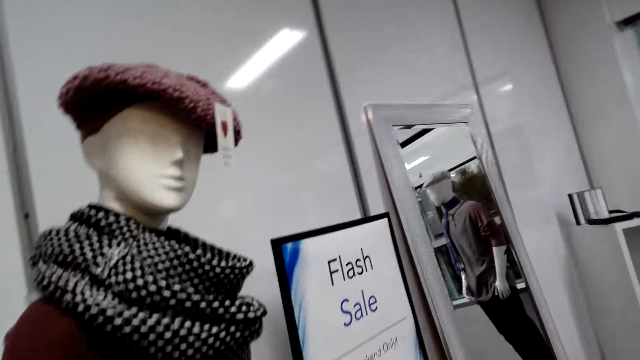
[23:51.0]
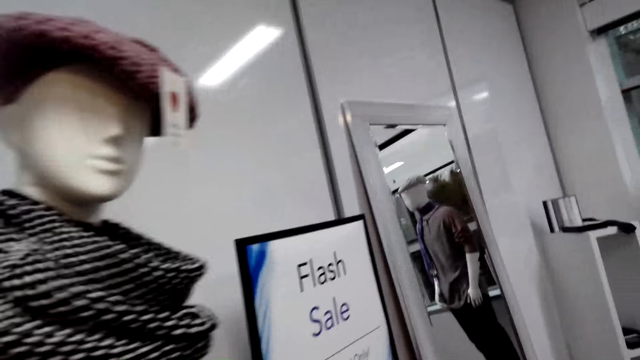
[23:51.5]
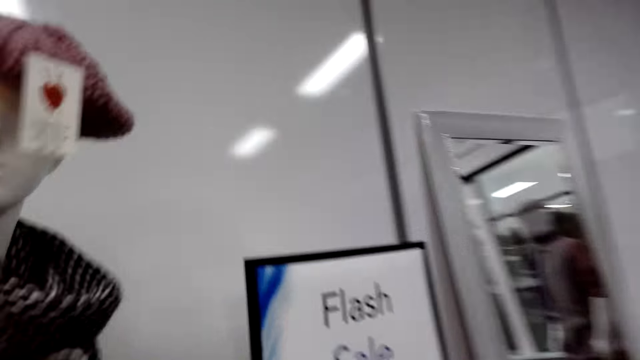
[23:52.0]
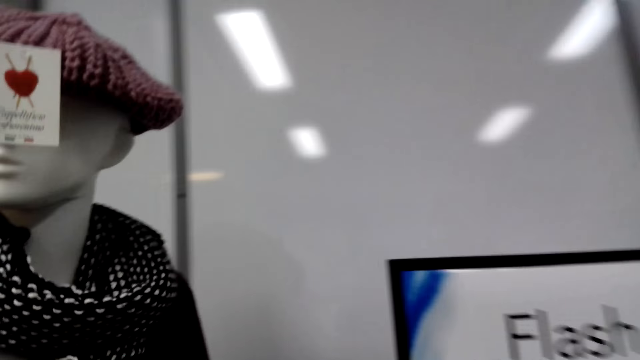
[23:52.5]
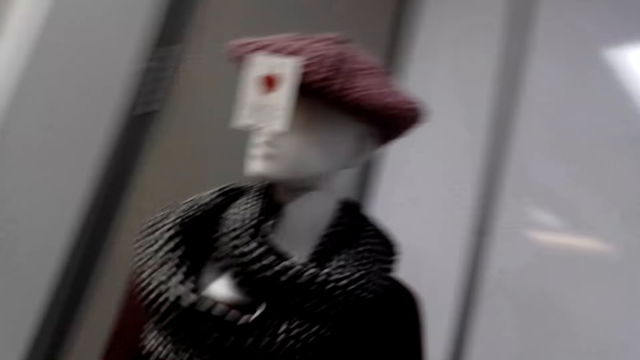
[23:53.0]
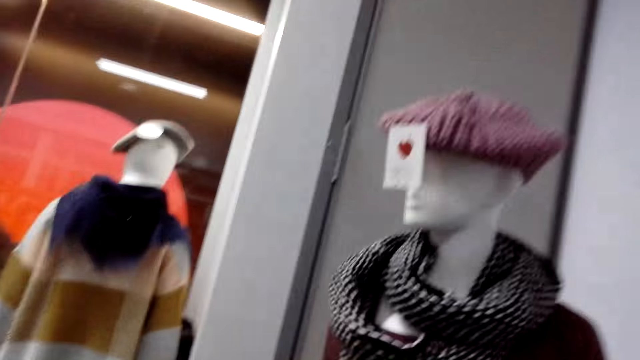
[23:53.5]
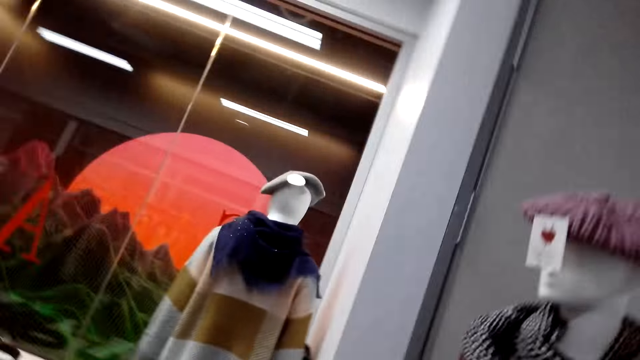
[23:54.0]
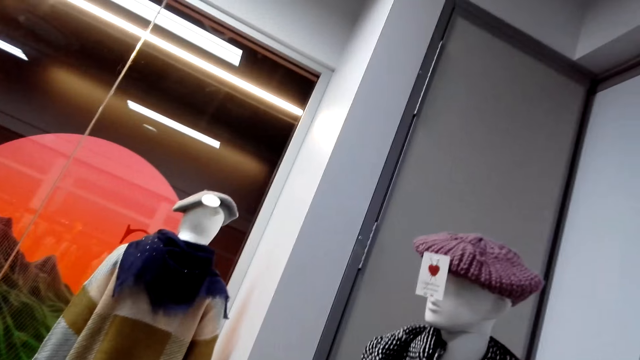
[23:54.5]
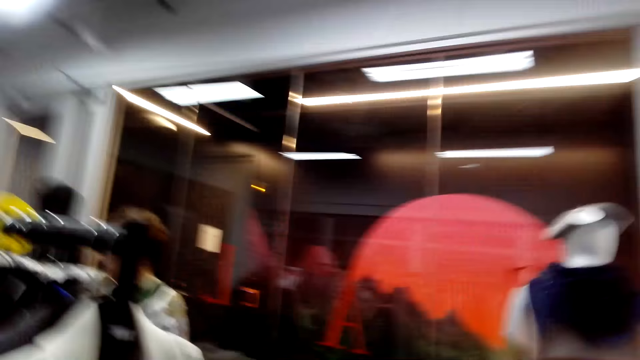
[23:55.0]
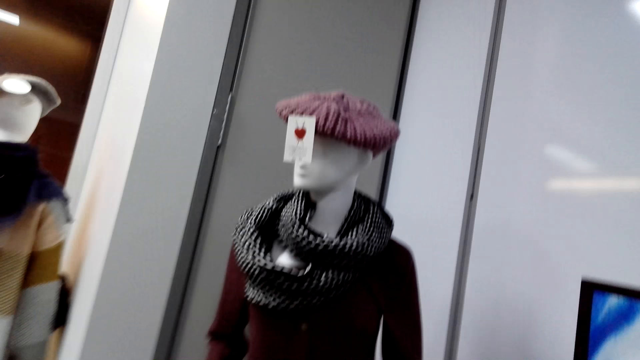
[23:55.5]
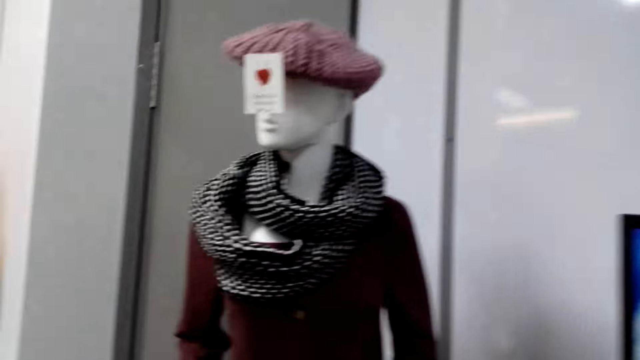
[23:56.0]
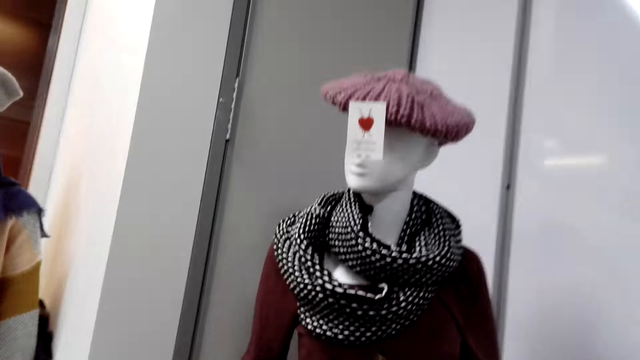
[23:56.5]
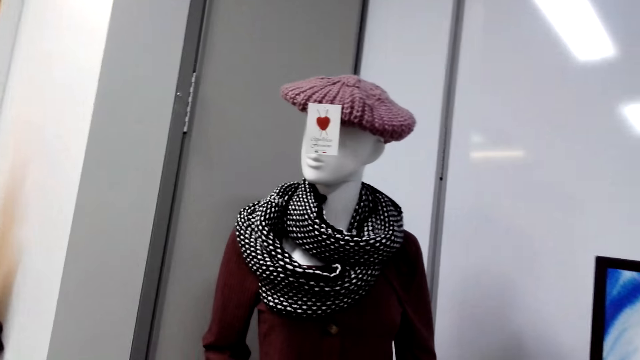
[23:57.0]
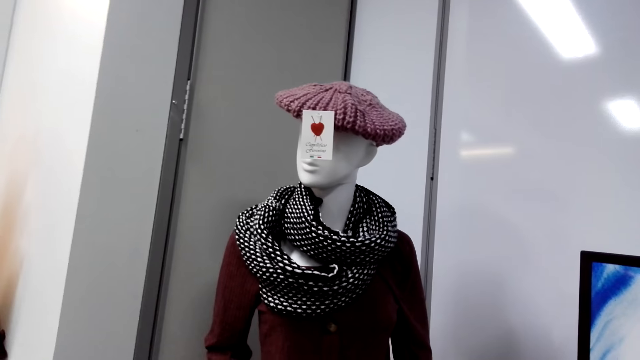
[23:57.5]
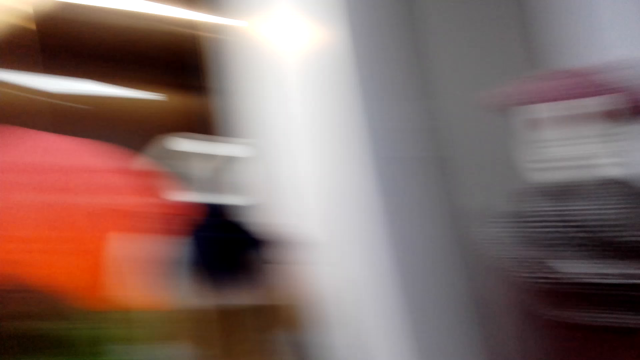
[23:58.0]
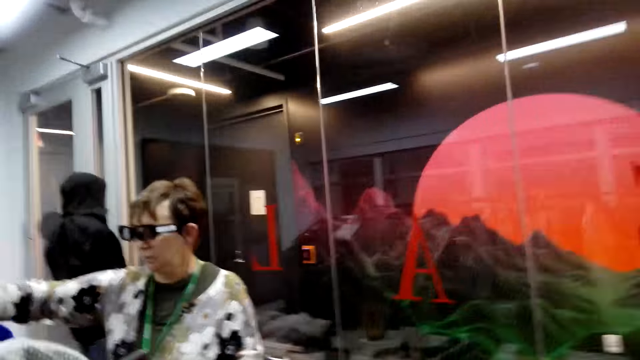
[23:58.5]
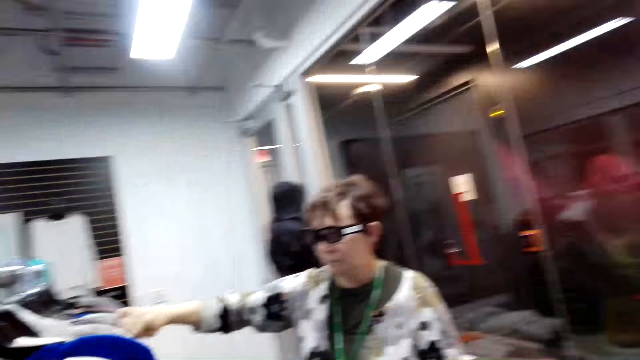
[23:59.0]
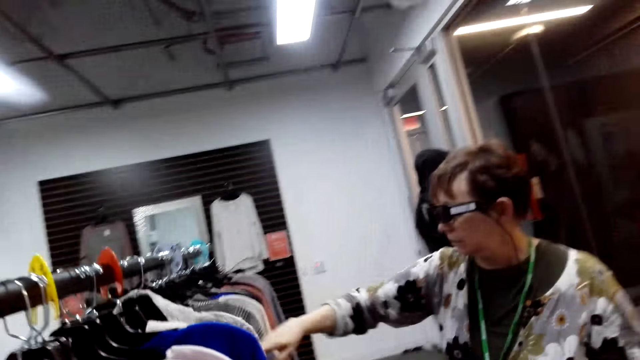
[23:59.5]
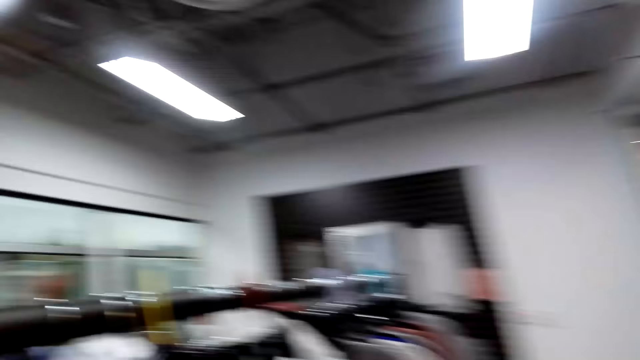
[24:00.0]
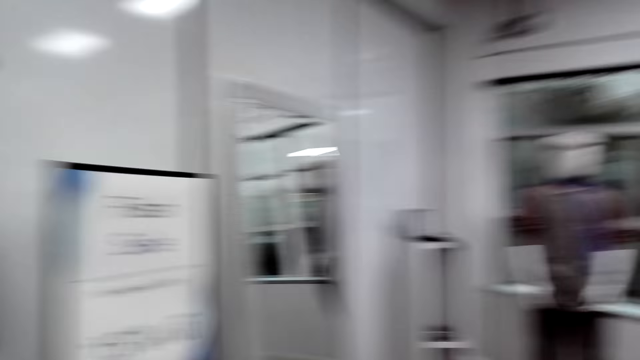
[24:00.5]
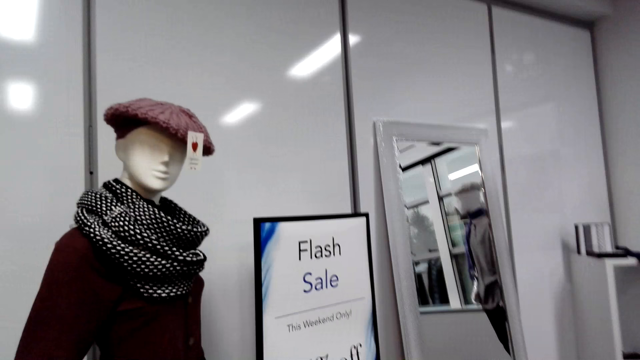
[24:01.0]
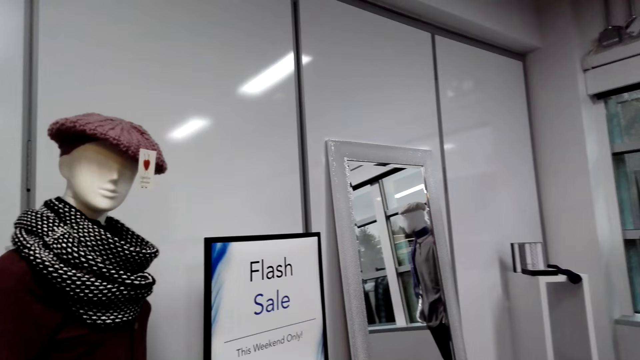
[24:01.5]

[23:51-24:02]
A person peruses the clothes in the cloth rack.

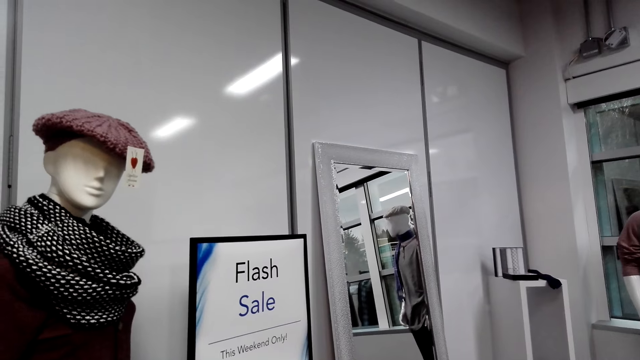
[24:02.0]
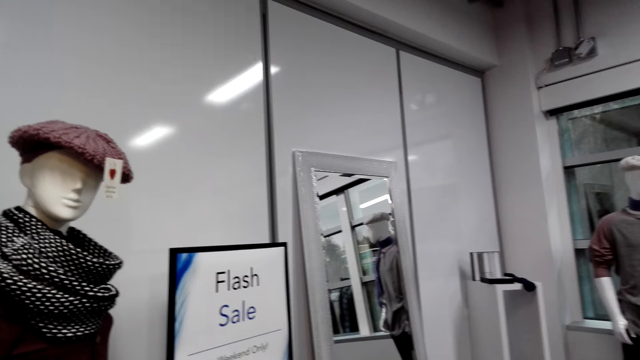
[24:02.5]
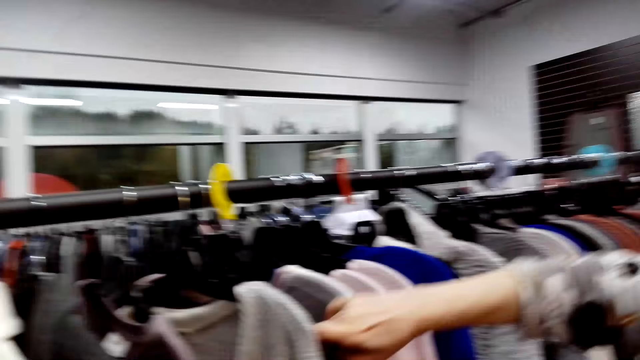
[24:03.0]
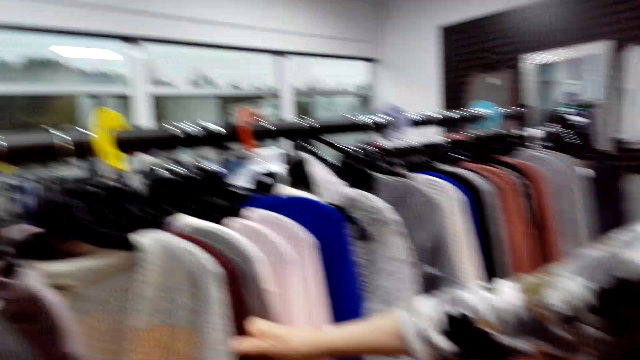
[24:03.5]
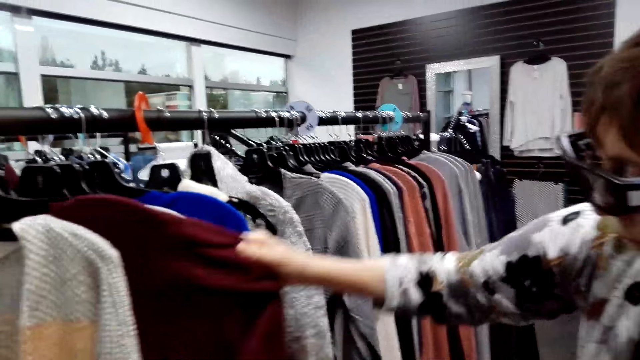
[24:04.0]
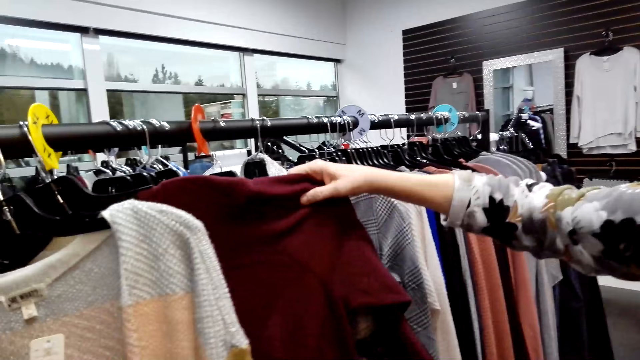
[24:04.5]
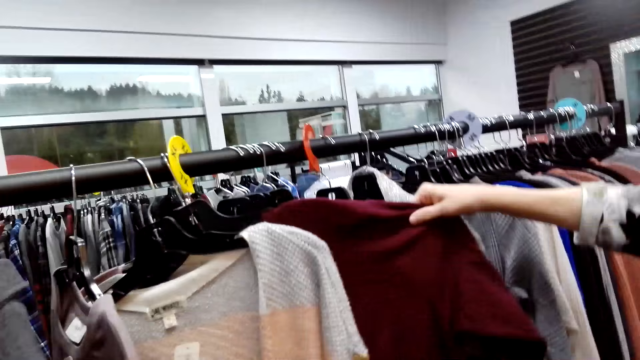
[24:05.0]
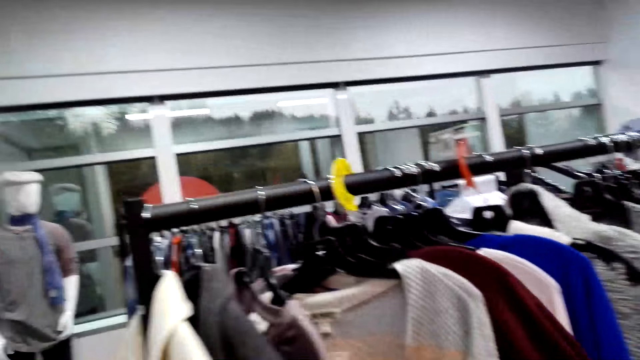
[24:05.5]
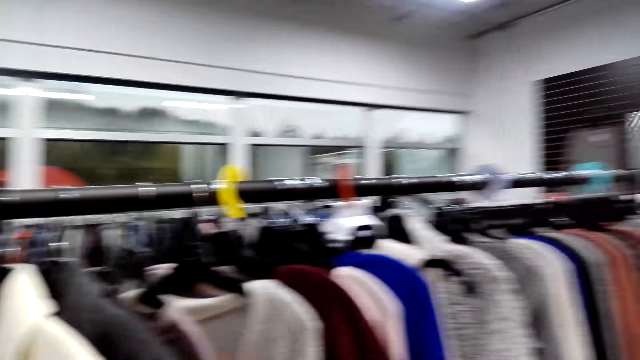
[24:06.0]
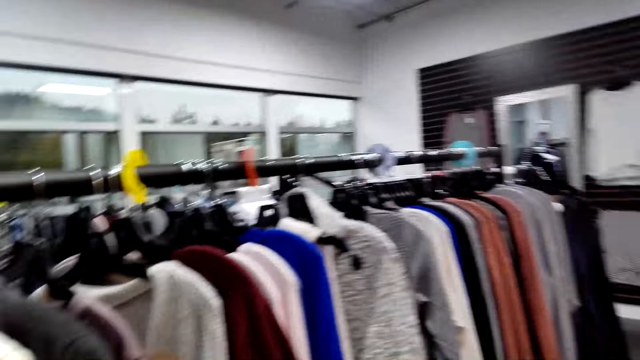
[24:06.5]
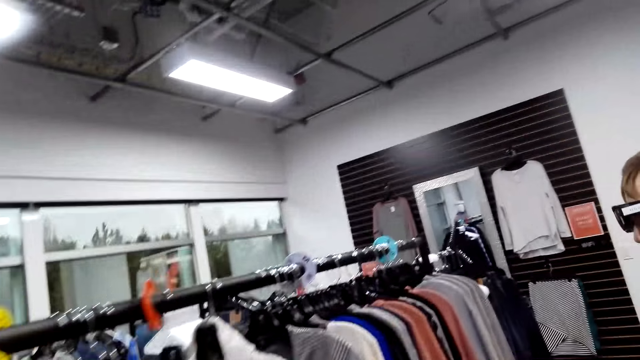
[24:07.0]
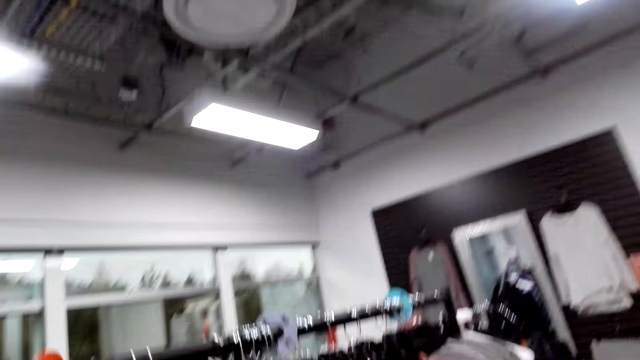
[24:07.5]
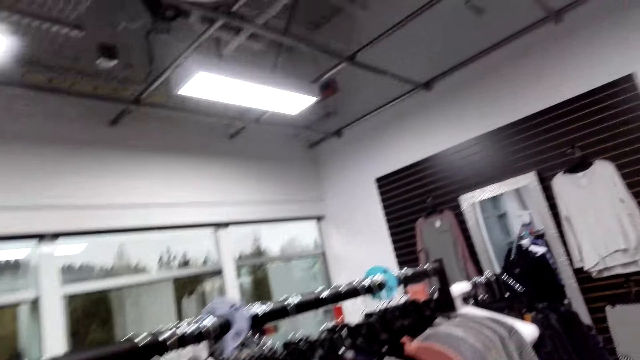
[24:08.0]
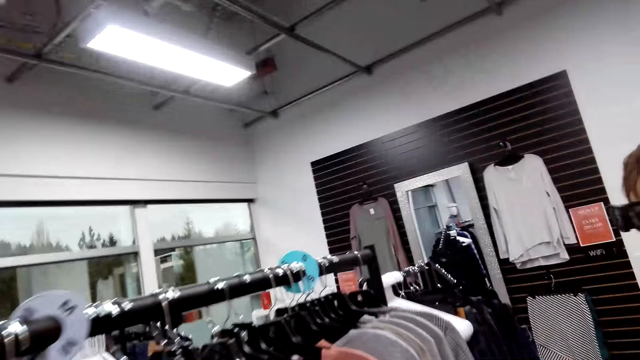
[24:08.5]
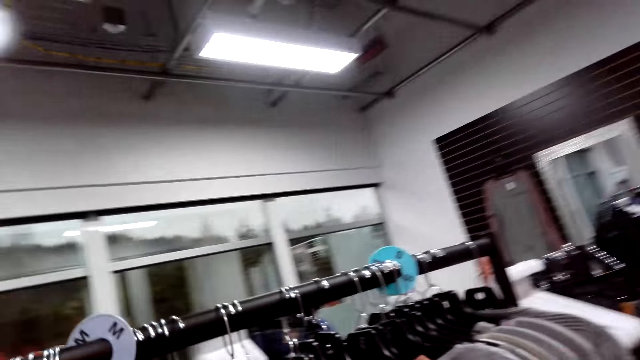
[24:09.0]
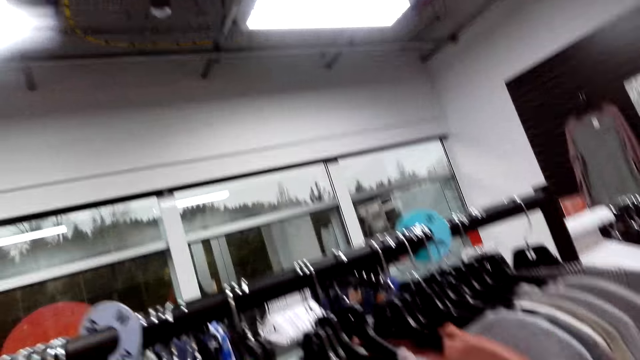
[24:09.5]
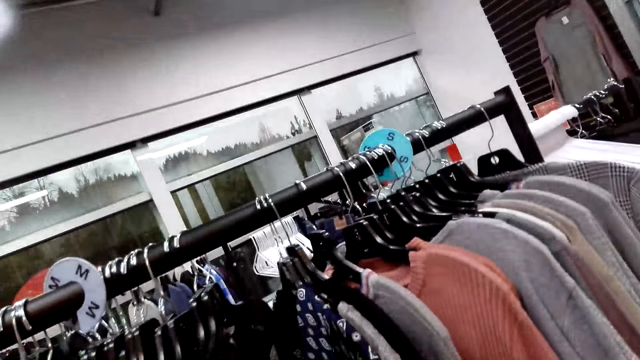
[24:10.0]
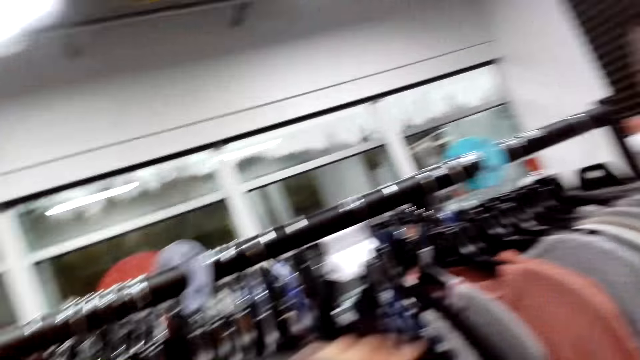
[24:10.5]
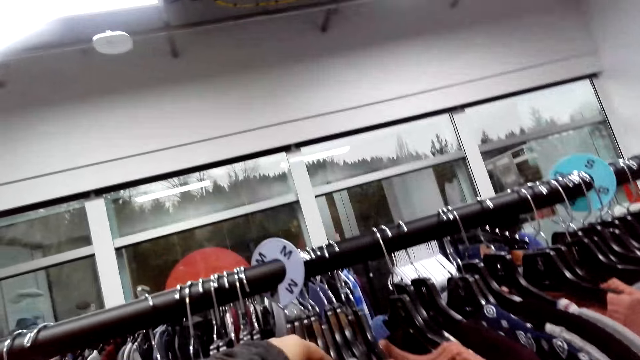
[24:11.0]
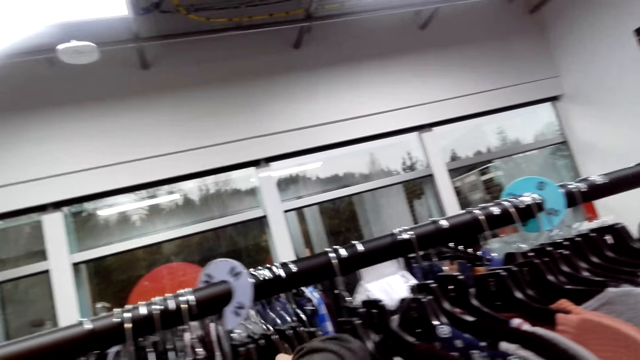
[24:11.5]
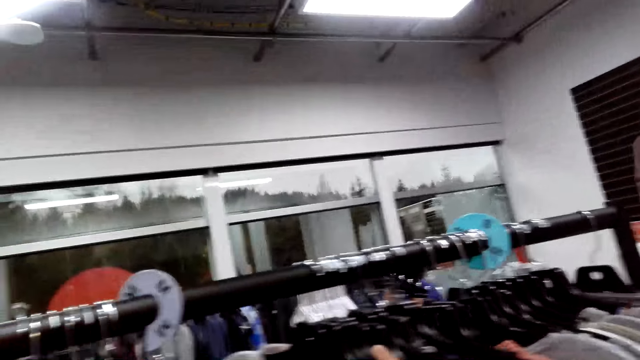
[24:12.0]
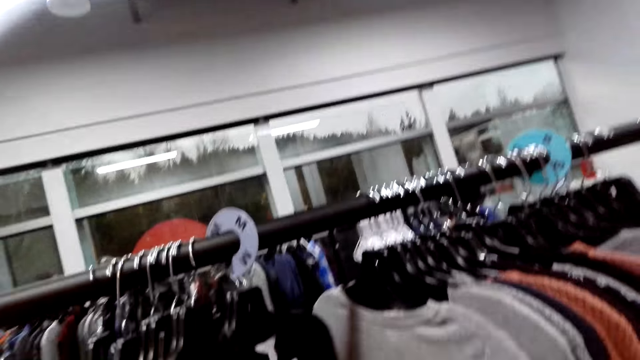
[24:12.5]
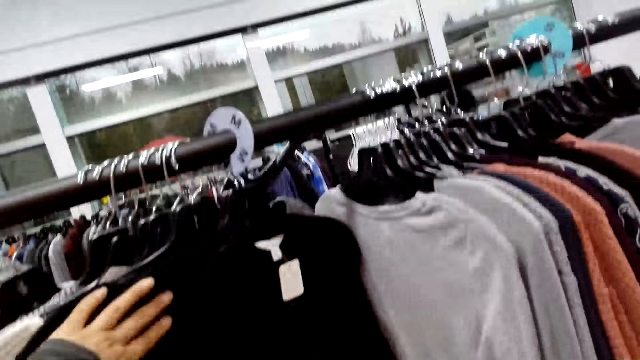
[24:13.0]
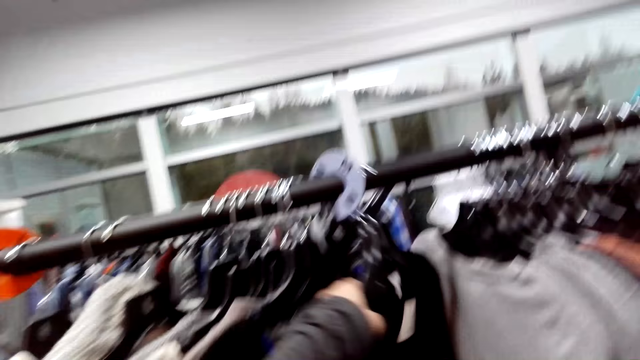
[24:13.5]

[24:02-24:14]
A woman touches the sweater from the hanger with the right hand. The camera wearer peruses the clothes in the cloth rack.
